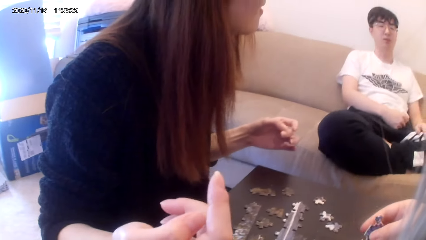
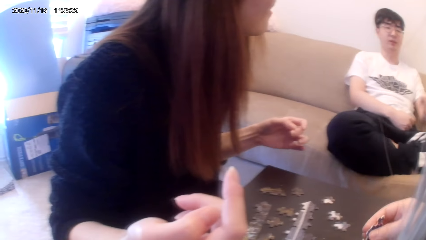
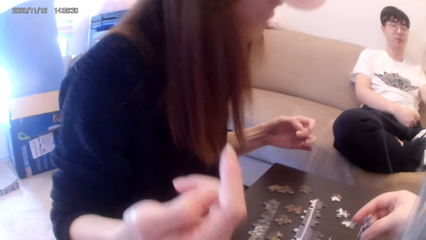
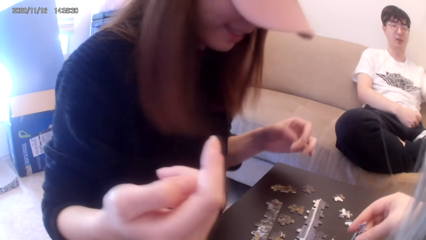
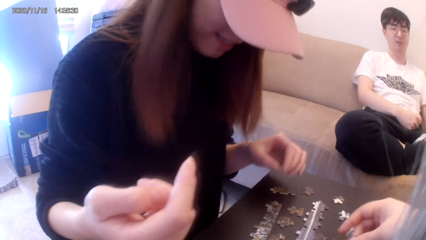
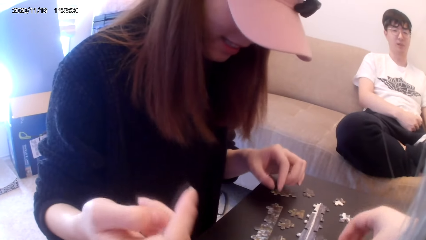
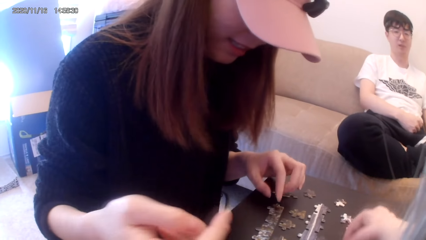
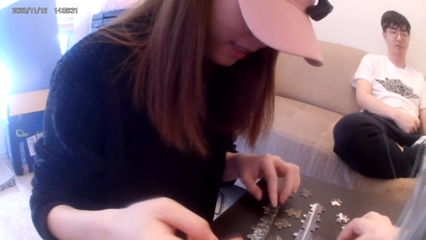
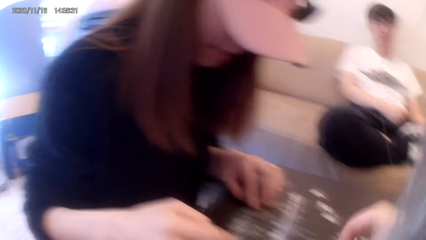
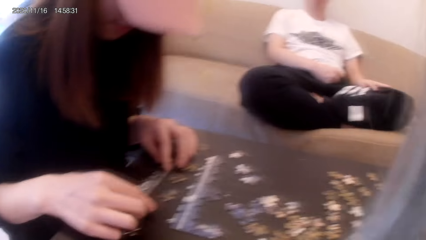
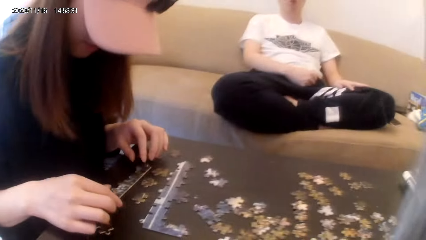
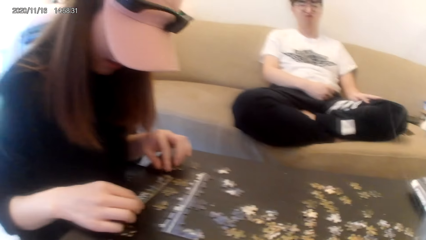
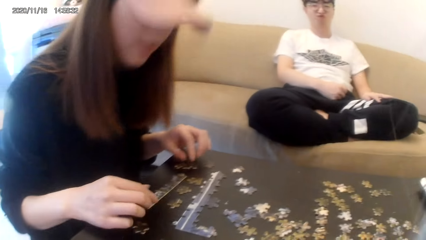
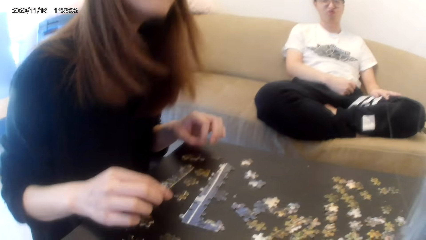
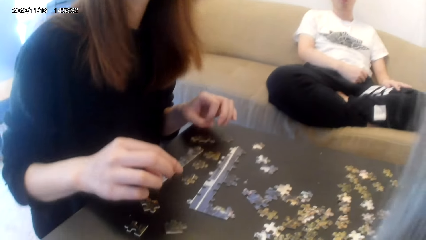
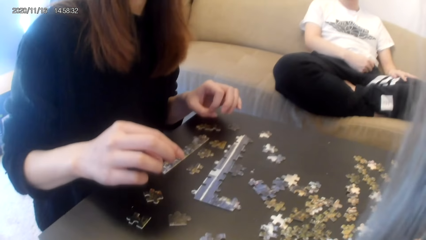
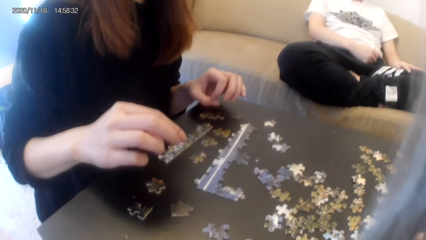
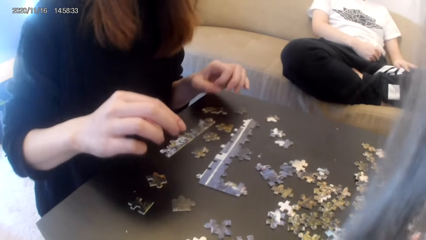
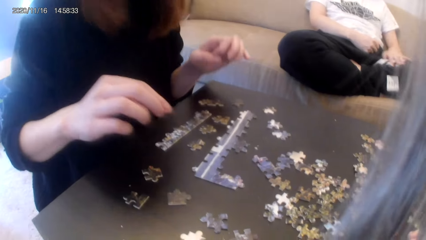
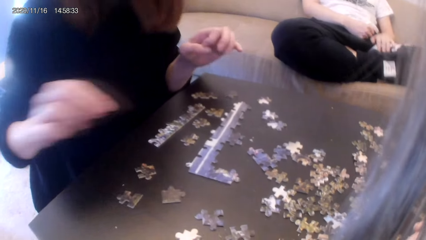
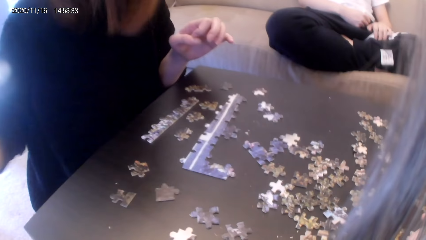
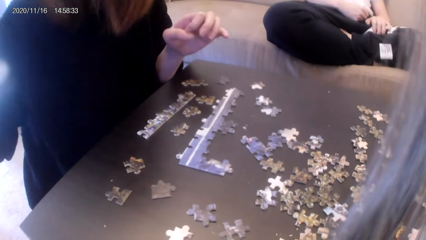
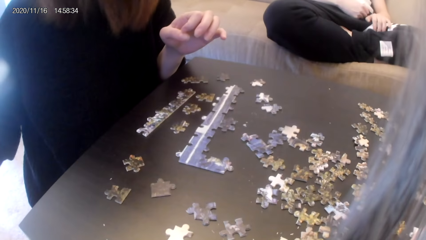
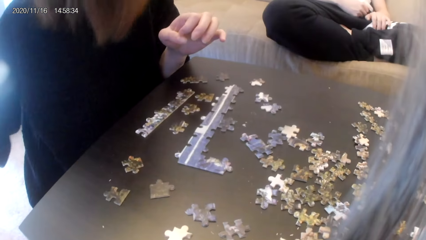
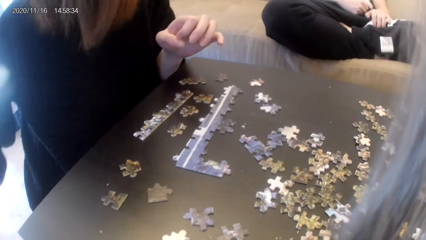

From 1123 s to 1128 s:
The camera wearer arranges the board game materials.

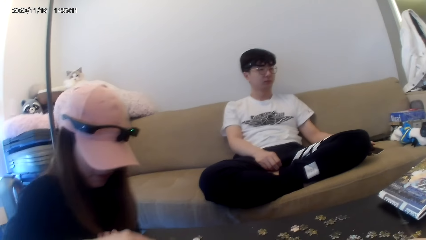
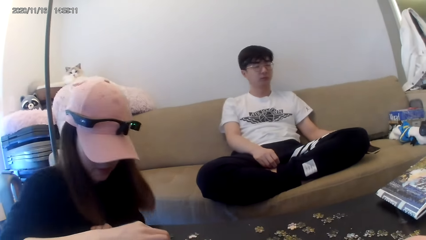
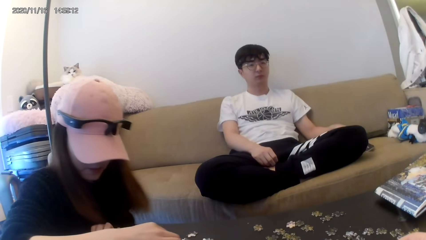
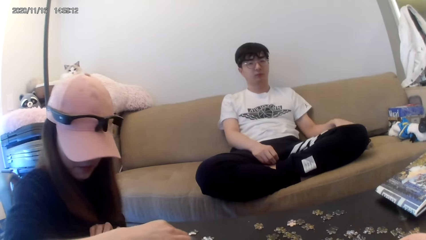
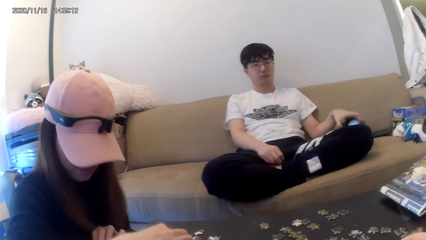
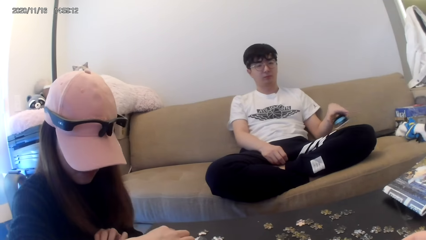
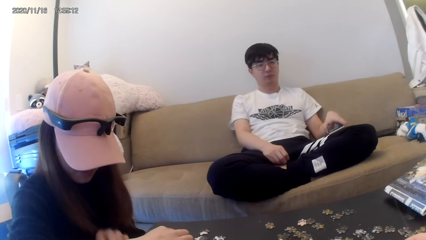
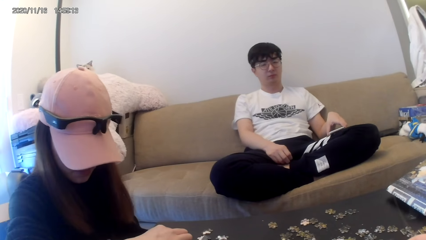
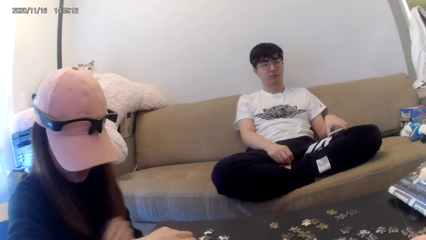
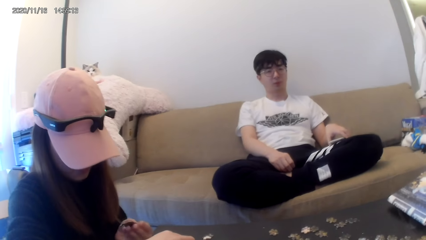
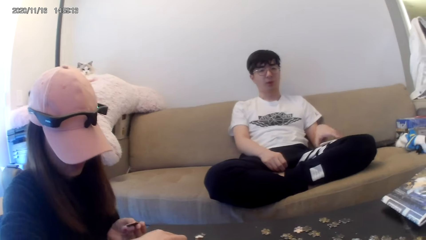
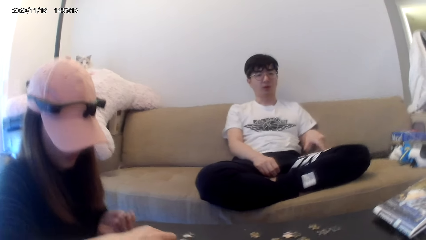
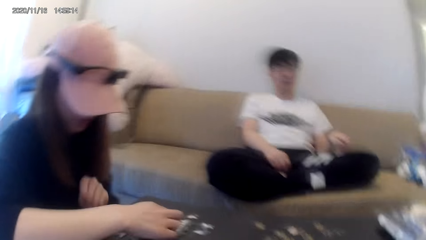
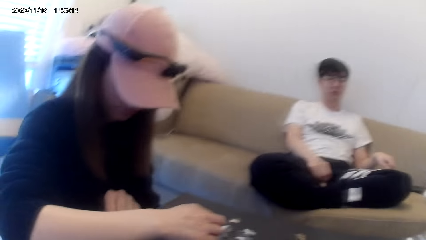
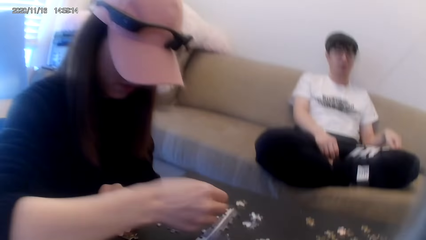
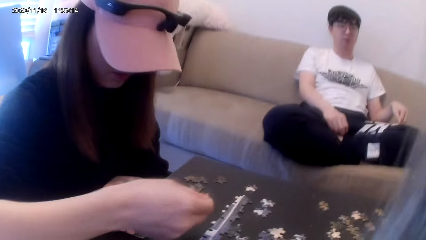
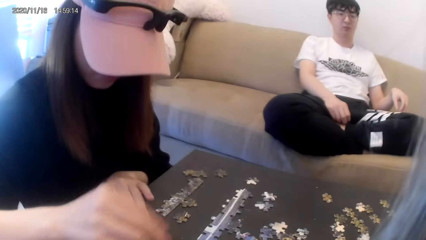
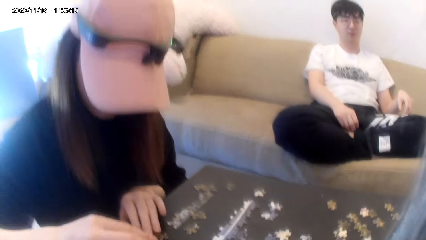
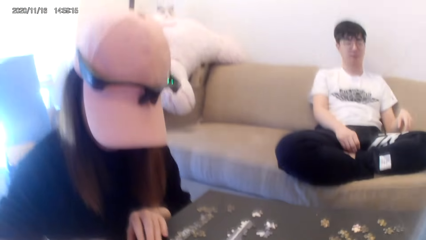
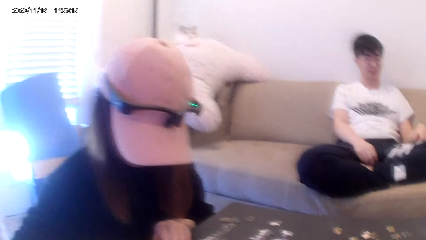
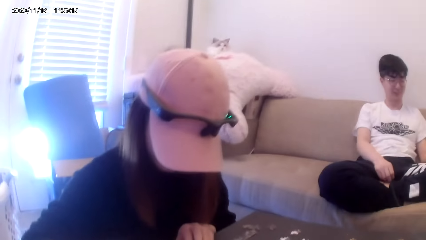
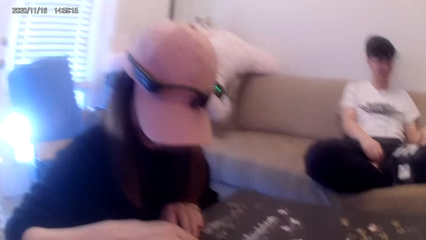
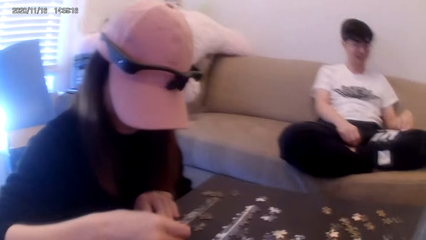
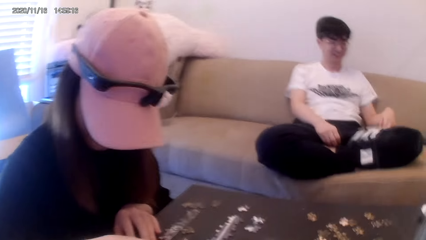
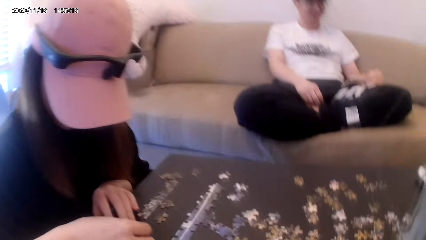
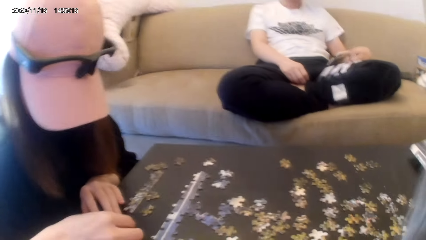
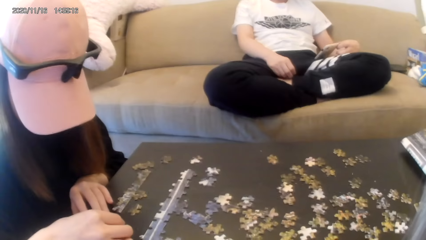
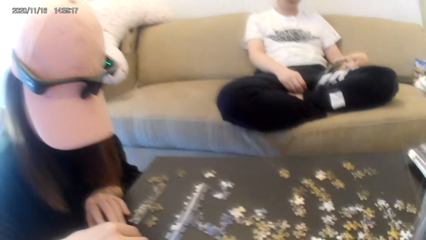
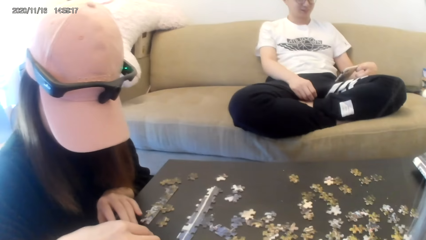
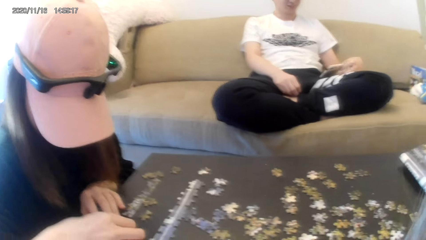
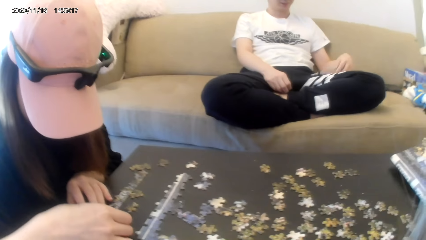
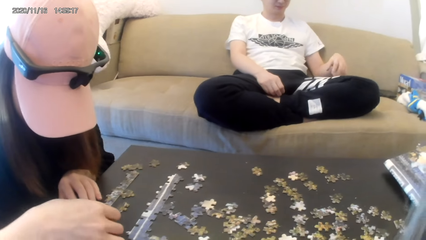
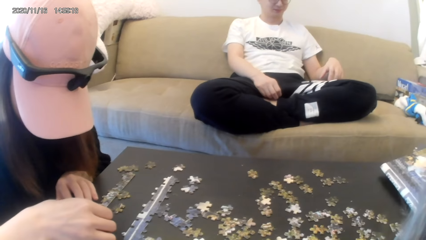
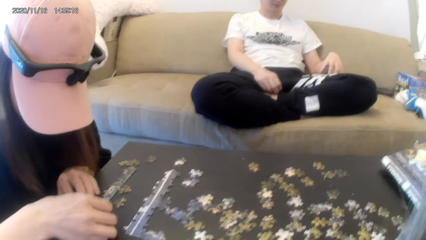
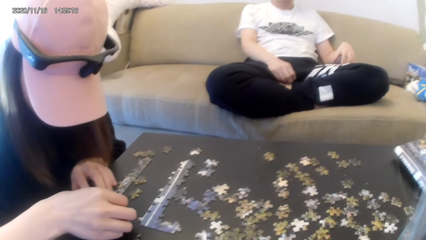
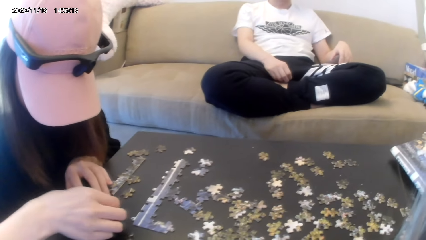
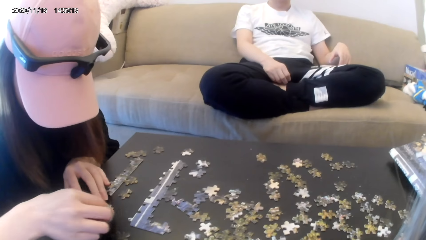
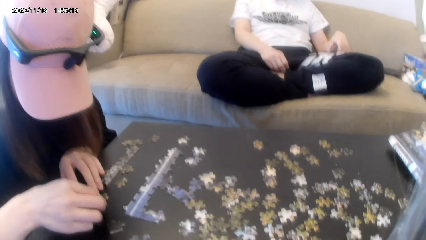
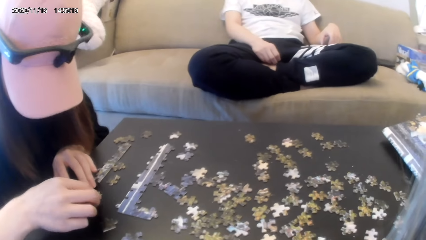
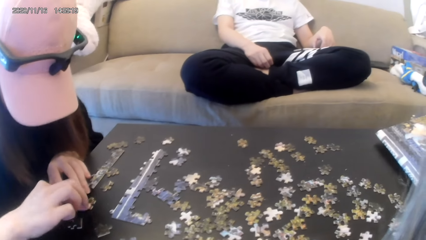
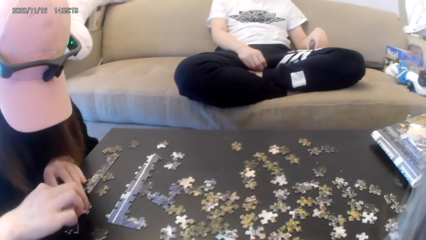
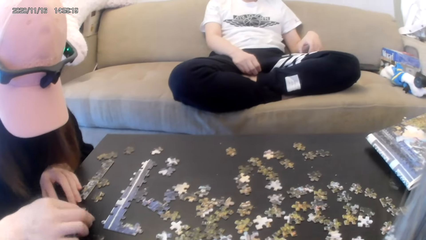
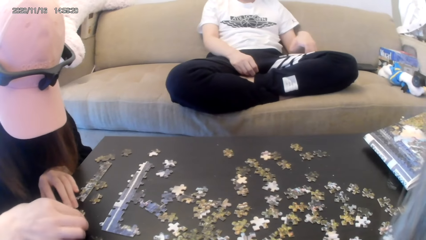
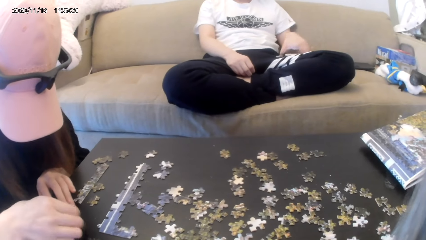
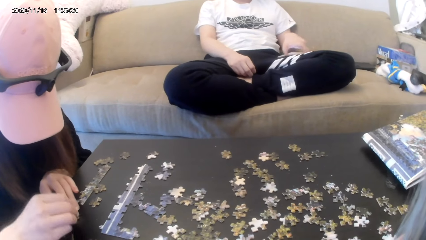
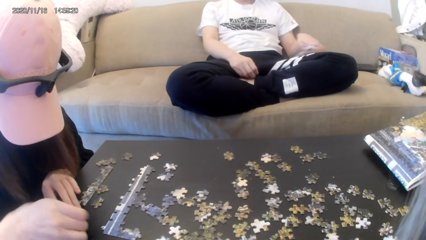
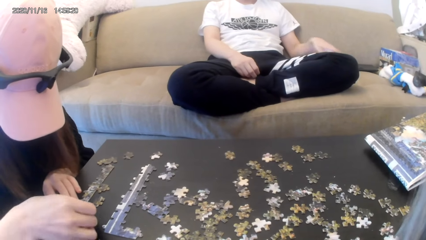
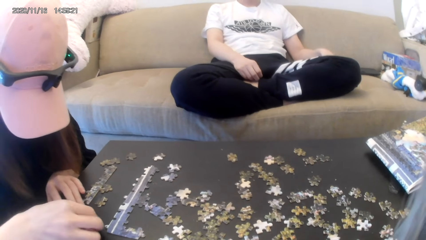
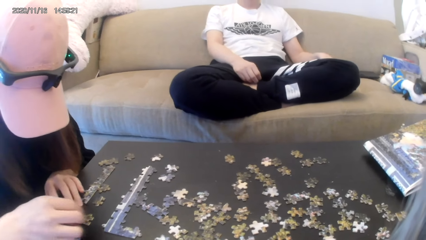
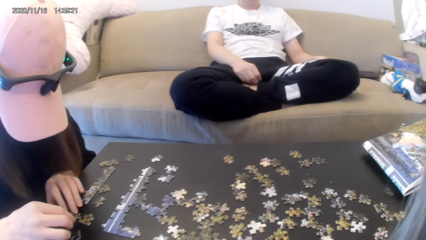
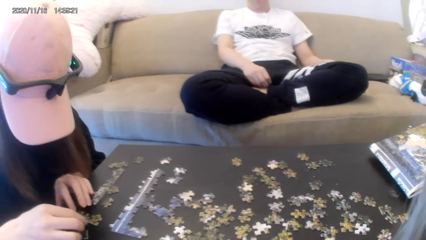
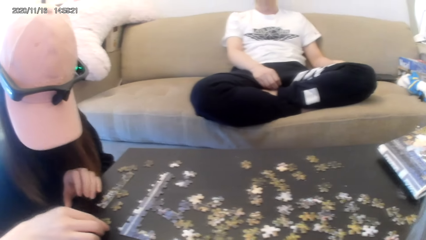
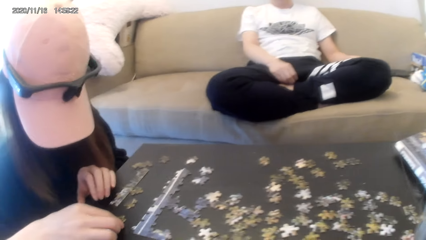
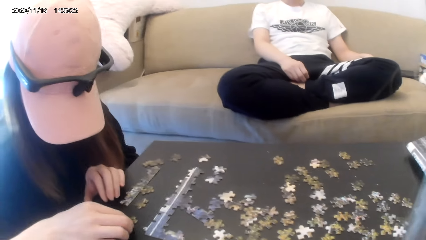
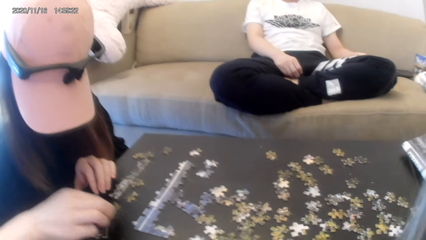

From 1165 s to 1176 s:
A man picks up a phone. He looks at the phone. He puts the phone on the couch.
